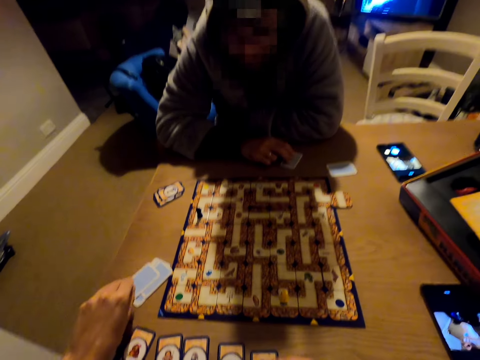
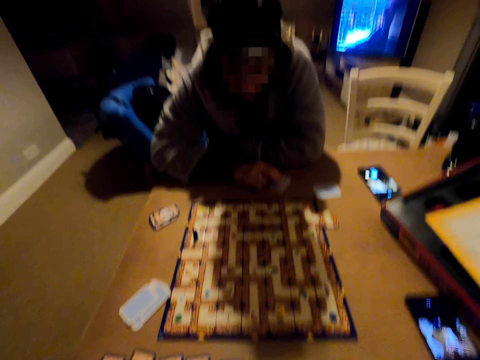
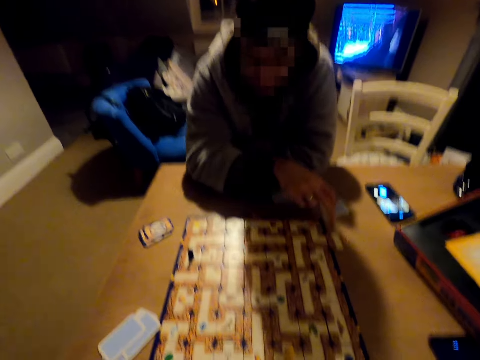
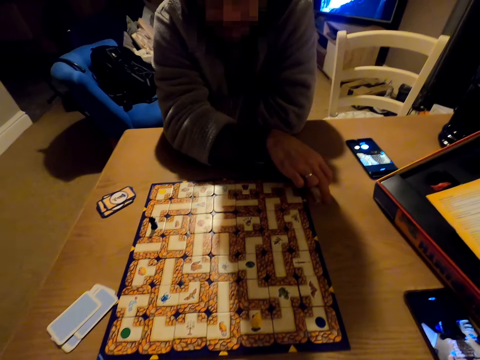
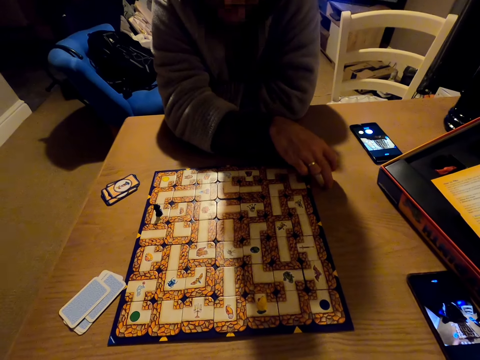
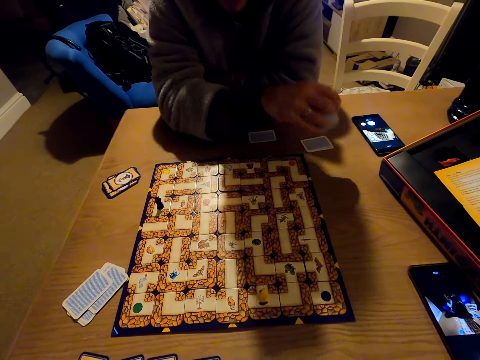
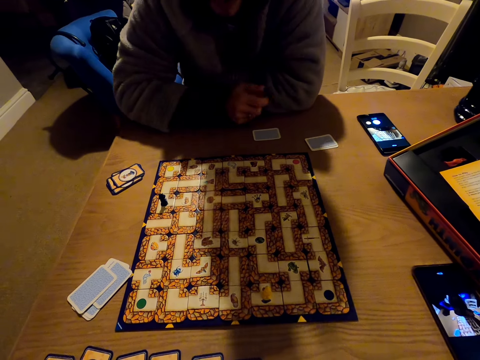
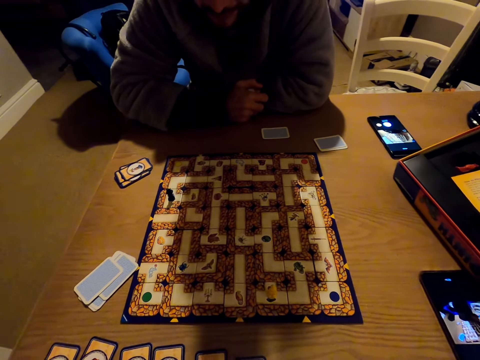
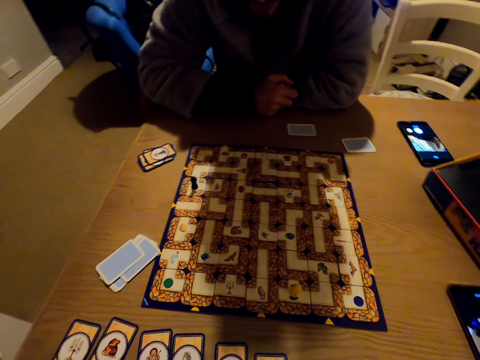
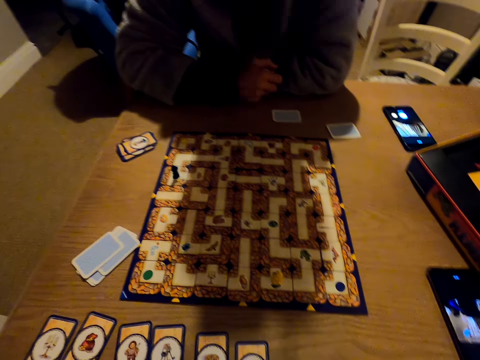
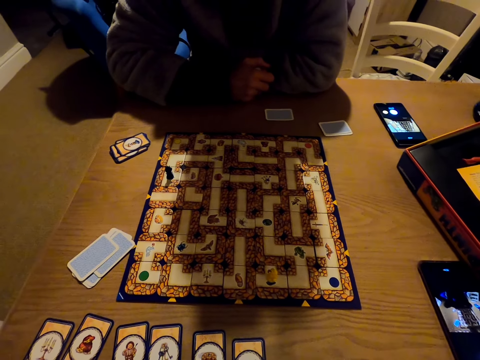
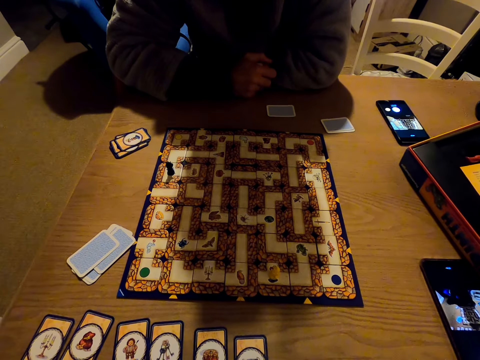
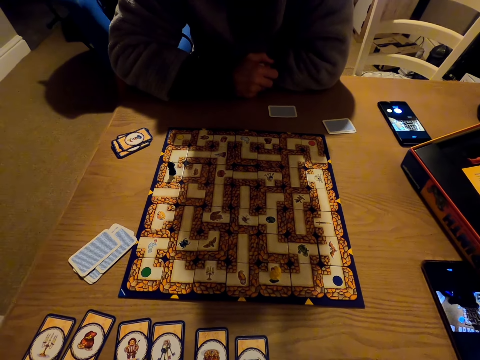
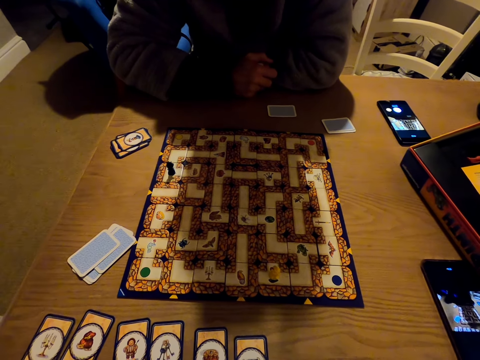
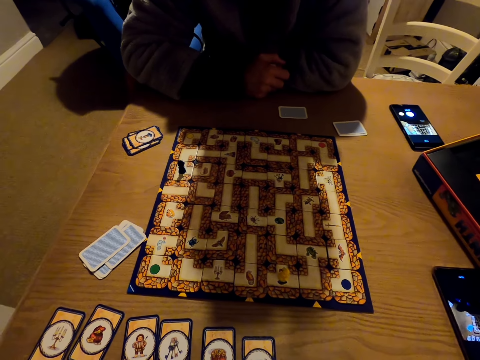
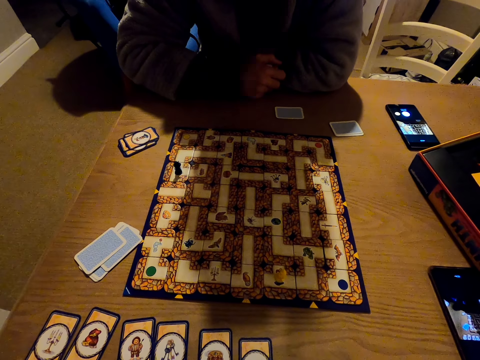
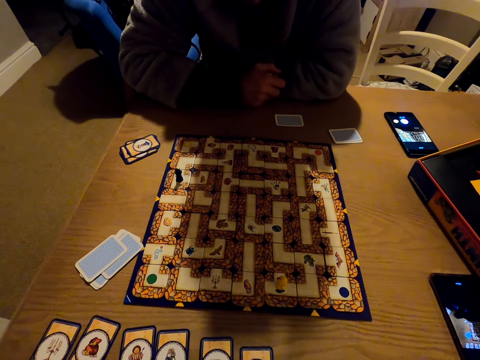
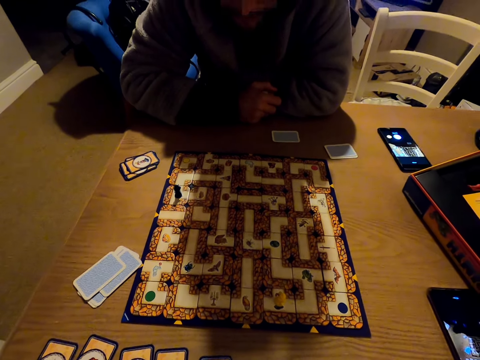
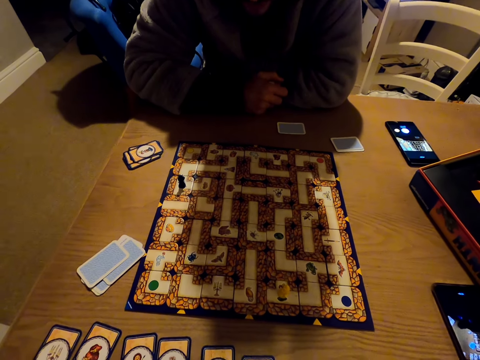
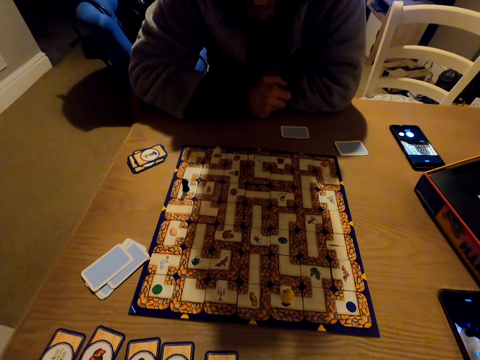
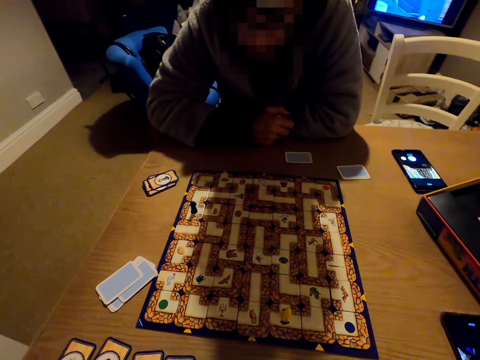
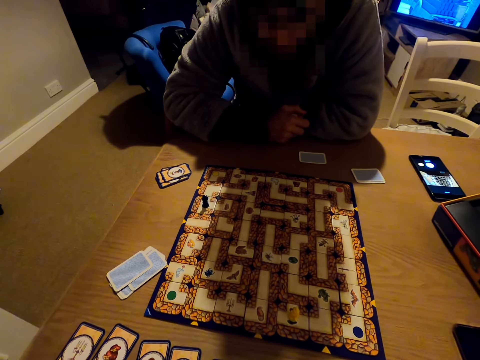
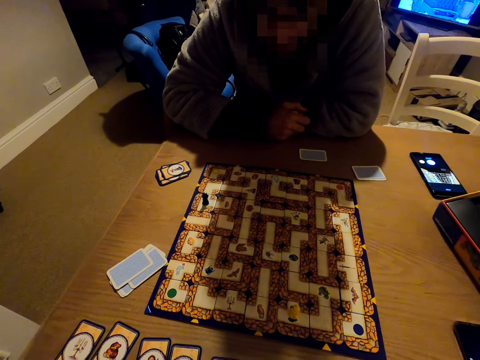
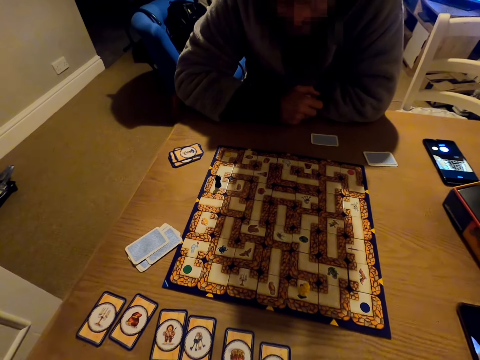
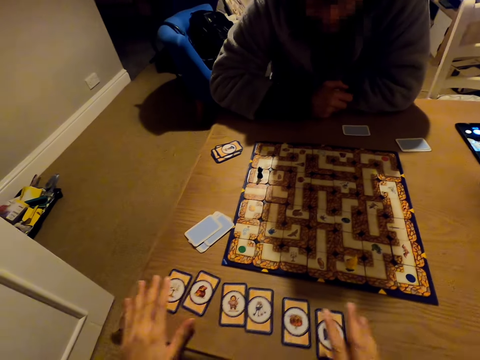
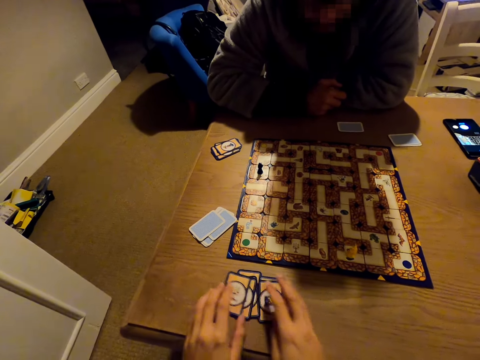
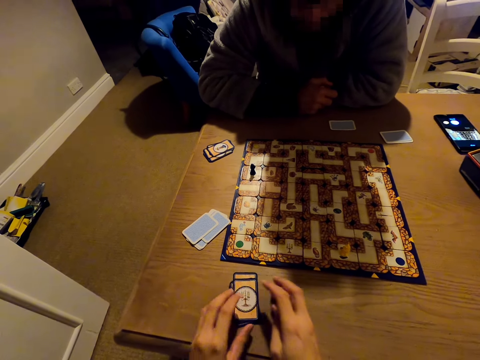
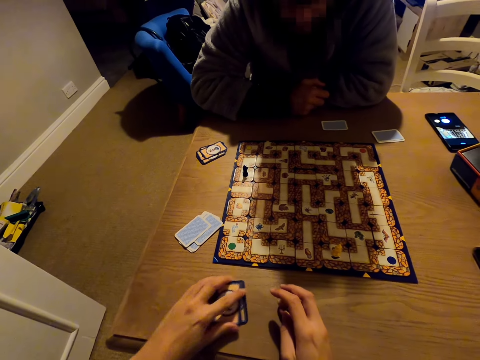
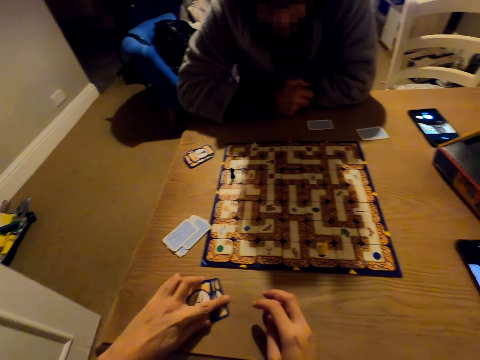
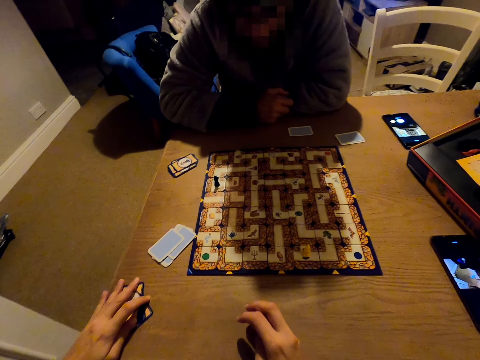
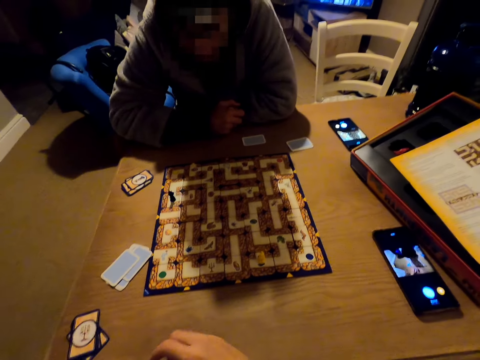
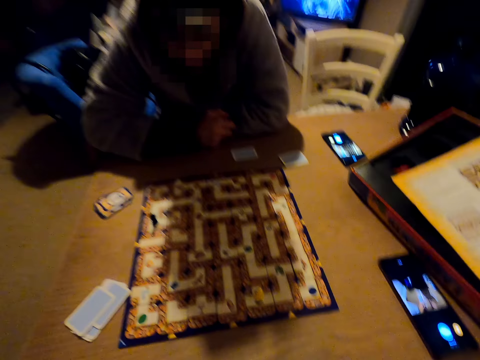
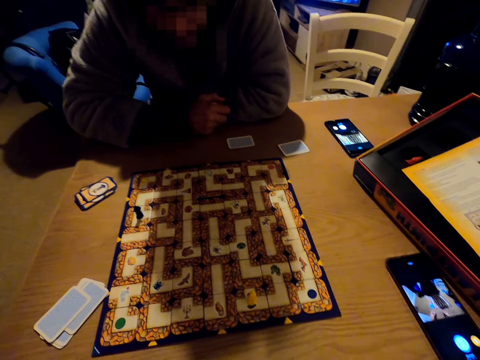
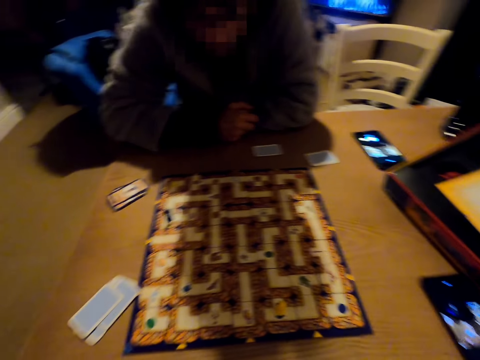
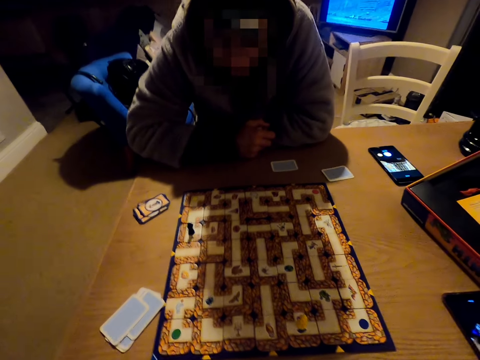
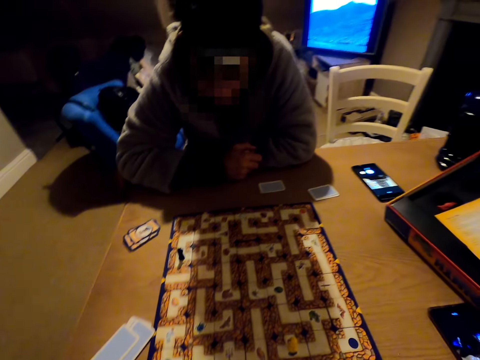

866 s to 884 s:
The camera wearer puts the card on the table. A person grabs a card. The camera wearer picks a monopoly card from the table. They collect the cards on the table.

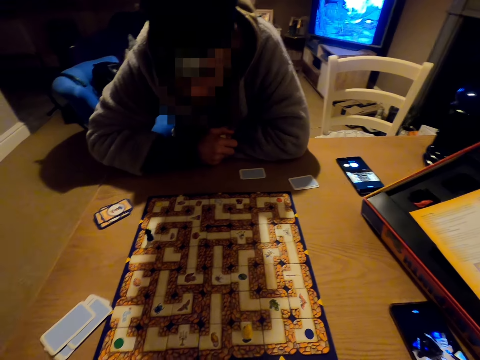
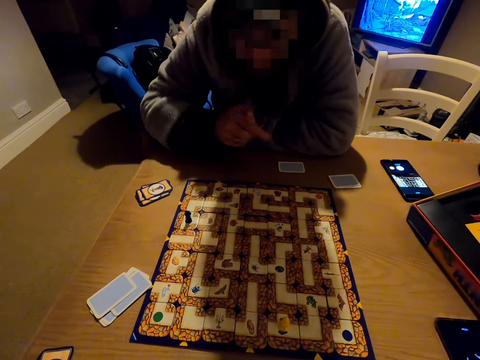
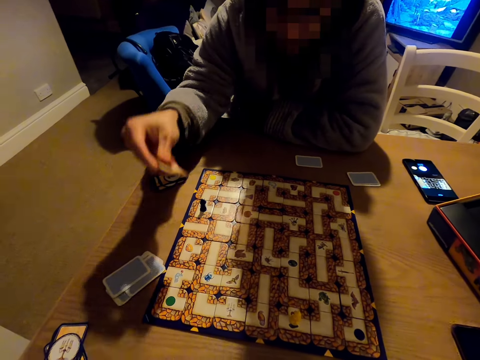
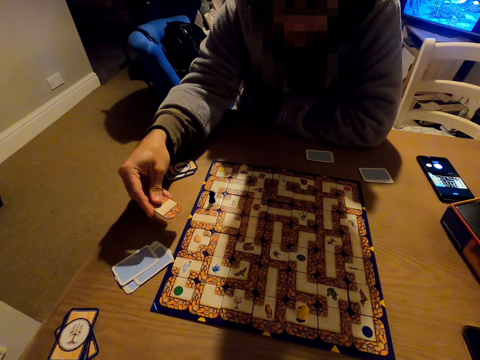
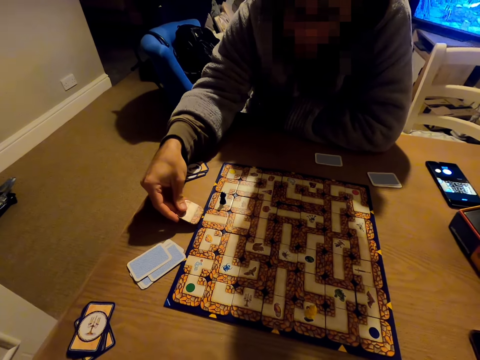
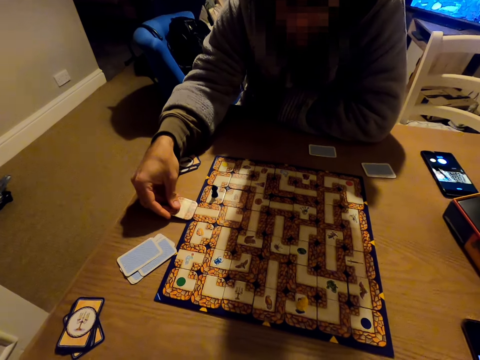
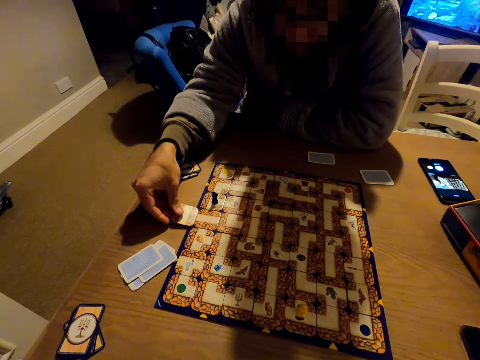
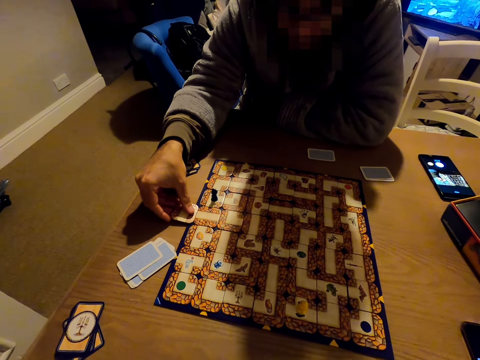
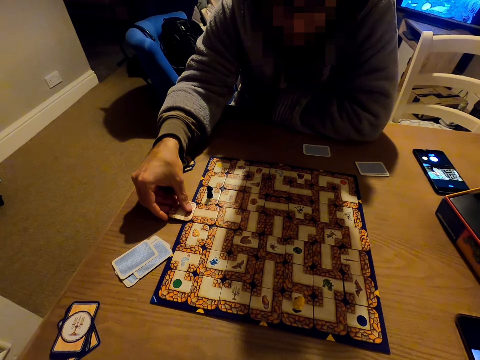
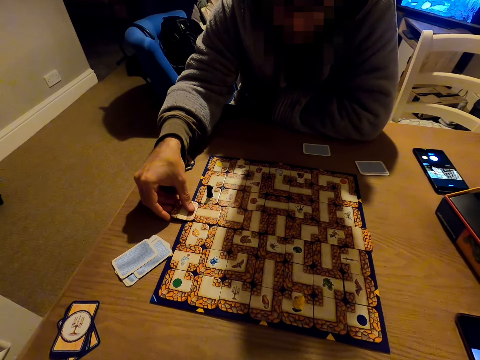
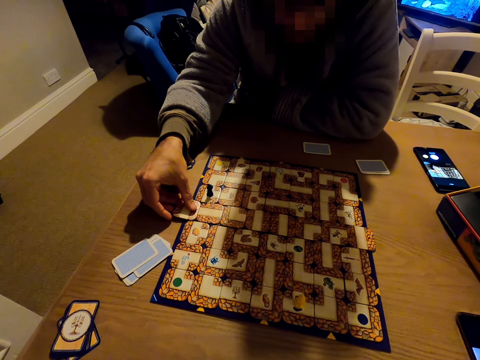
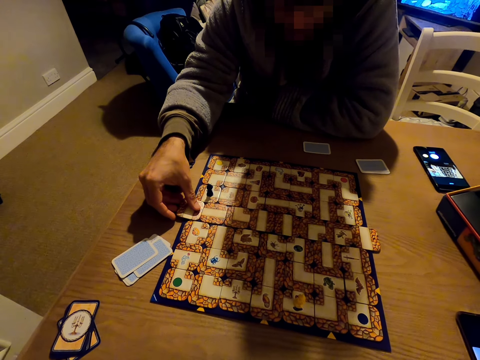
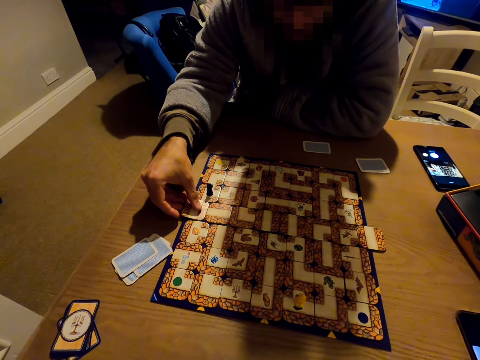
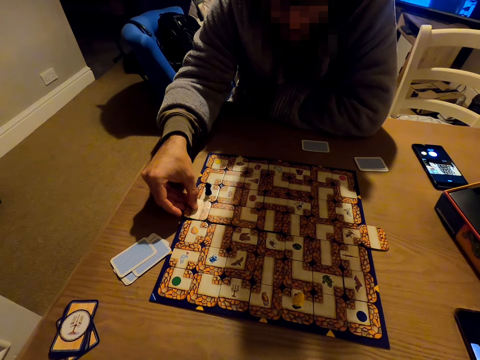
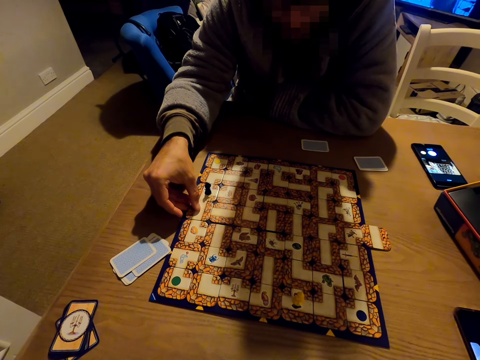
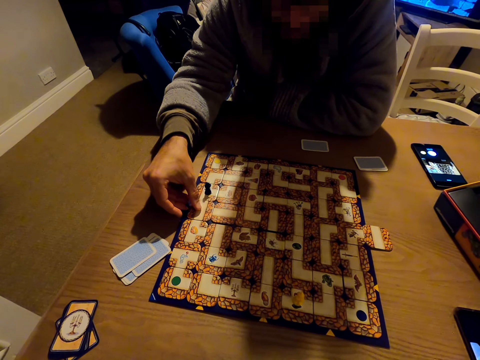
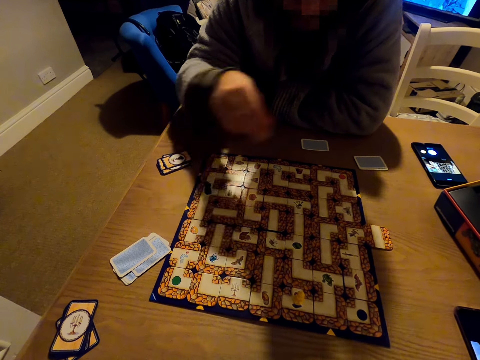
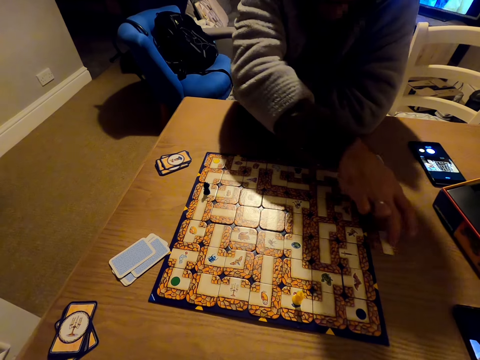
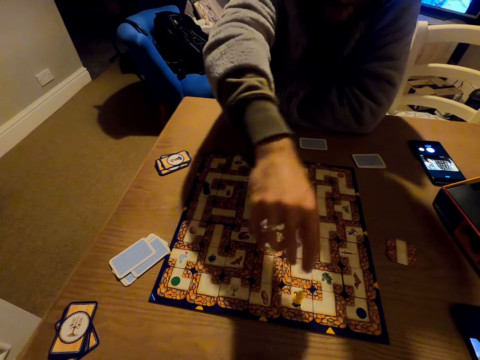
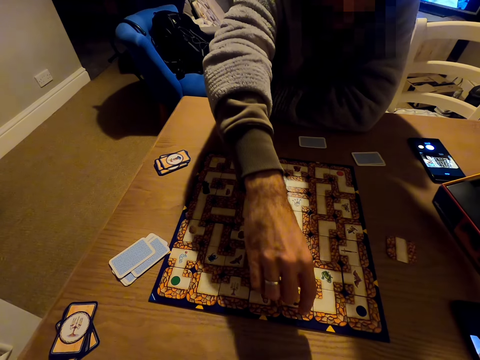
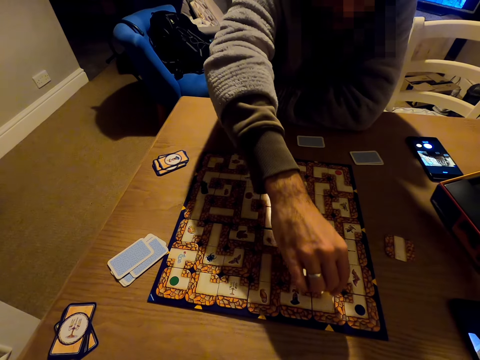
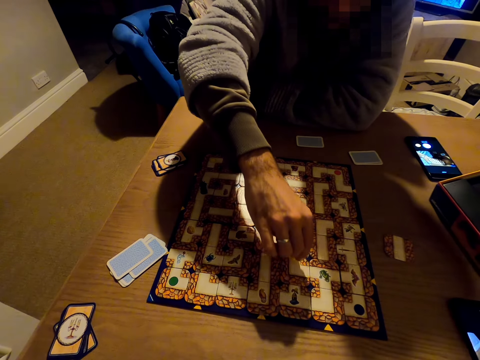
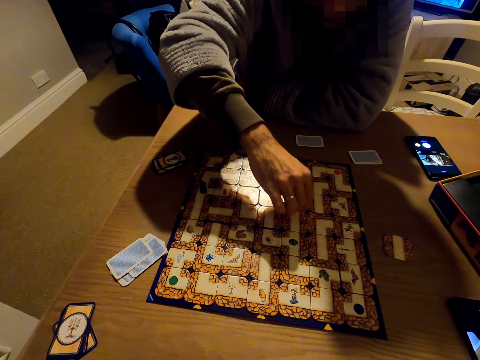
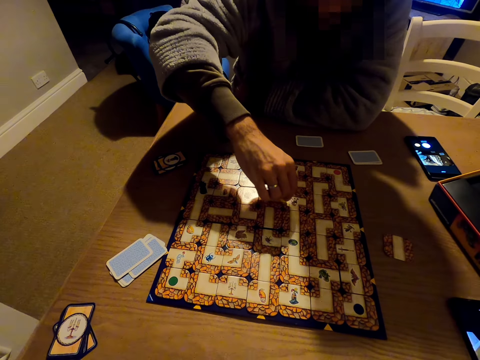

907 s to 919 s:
A man plays the labyrinth board game. The man pushes the cards on the monopoly board with a piece of card. The man pushes a monopoly card aside. The man picks a pawn from the board and moves the pawn across the monopoly board.
